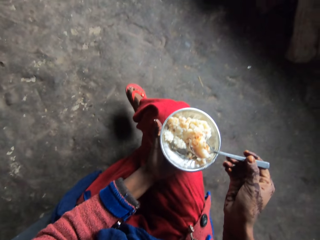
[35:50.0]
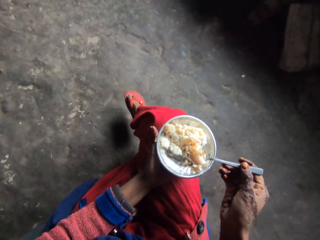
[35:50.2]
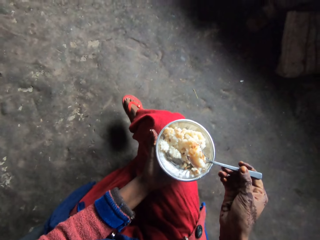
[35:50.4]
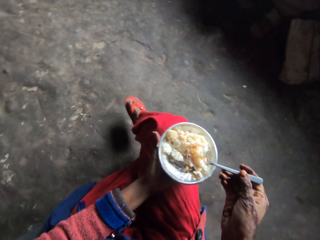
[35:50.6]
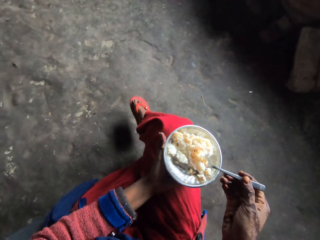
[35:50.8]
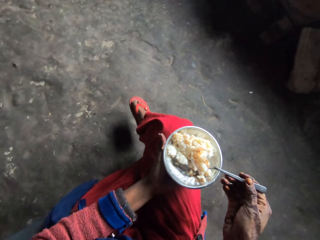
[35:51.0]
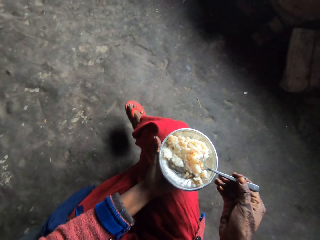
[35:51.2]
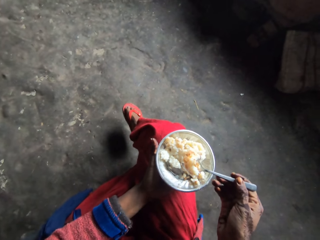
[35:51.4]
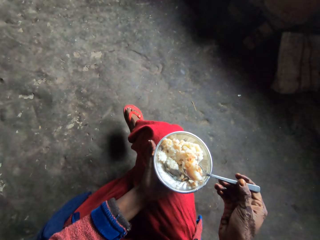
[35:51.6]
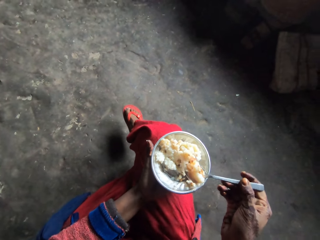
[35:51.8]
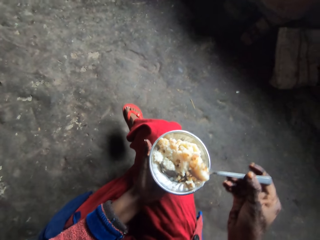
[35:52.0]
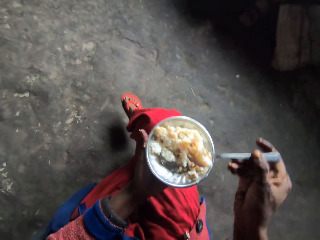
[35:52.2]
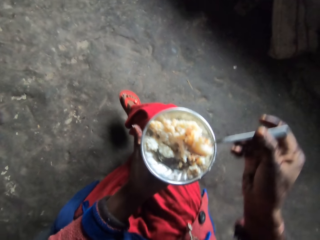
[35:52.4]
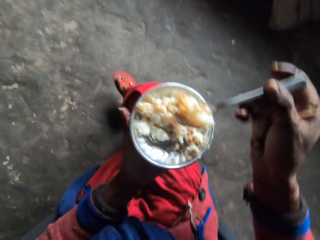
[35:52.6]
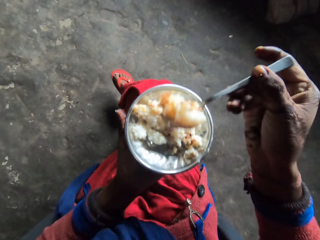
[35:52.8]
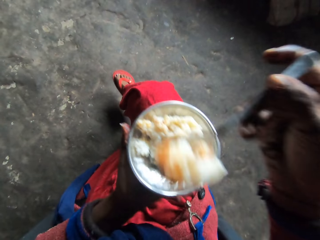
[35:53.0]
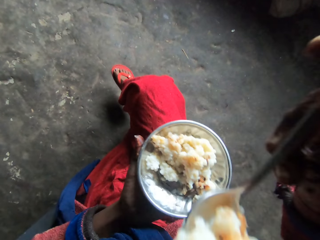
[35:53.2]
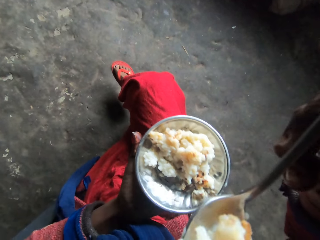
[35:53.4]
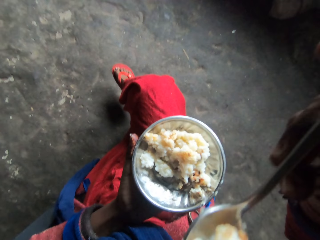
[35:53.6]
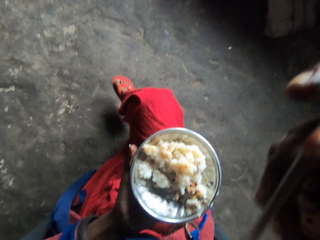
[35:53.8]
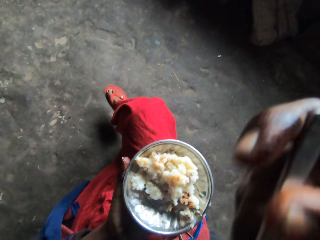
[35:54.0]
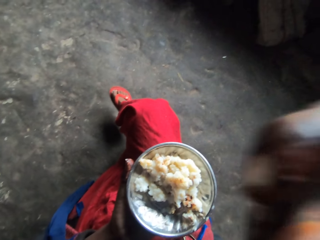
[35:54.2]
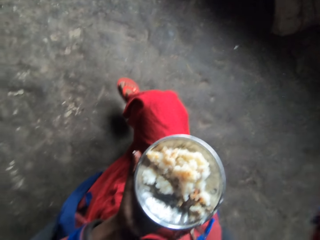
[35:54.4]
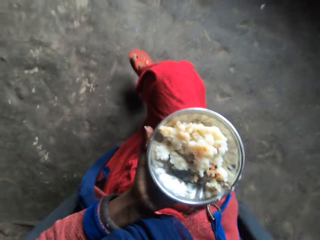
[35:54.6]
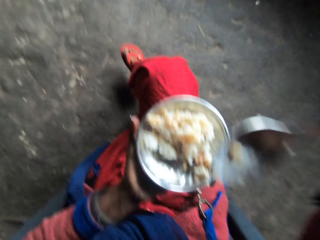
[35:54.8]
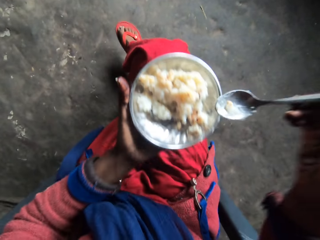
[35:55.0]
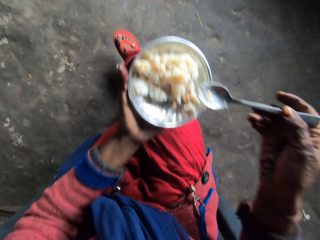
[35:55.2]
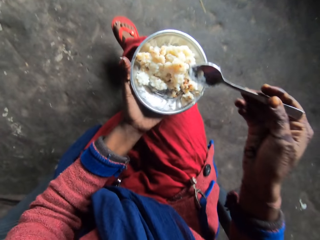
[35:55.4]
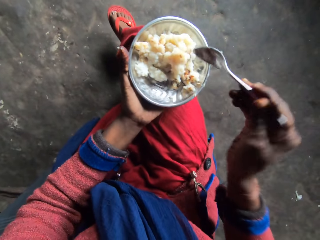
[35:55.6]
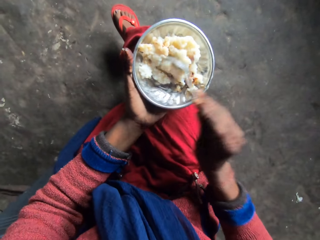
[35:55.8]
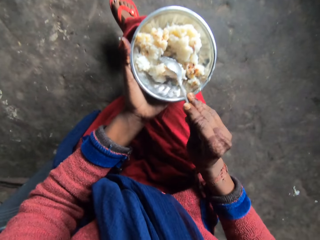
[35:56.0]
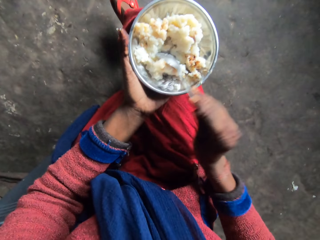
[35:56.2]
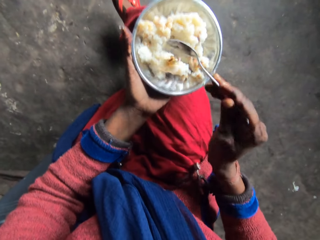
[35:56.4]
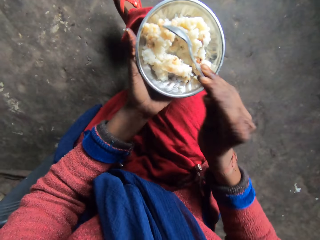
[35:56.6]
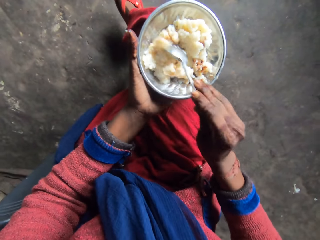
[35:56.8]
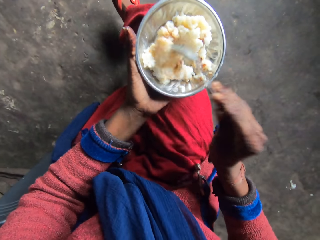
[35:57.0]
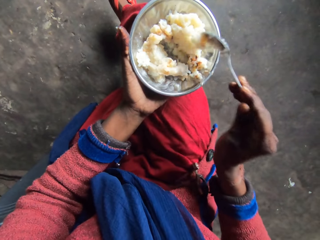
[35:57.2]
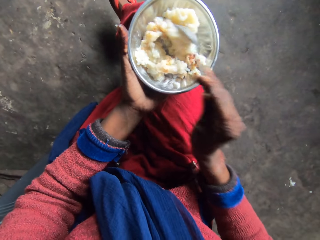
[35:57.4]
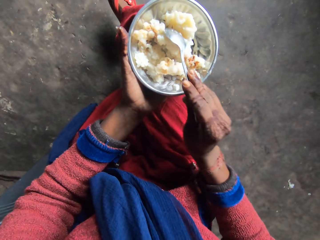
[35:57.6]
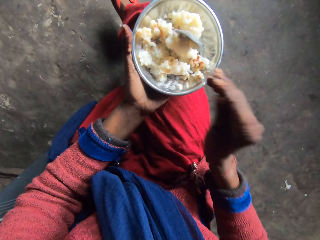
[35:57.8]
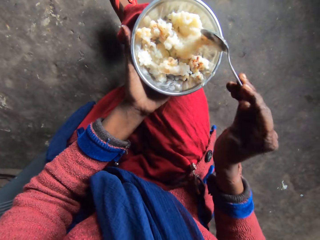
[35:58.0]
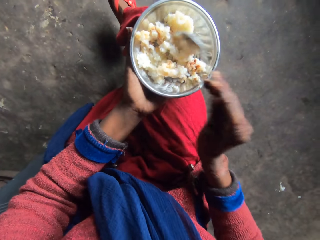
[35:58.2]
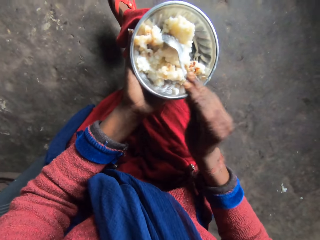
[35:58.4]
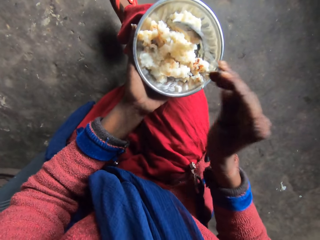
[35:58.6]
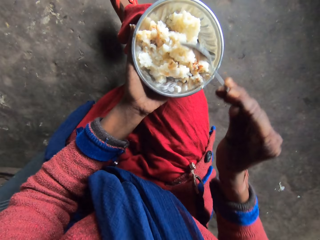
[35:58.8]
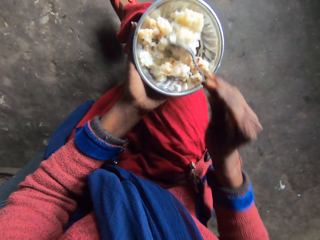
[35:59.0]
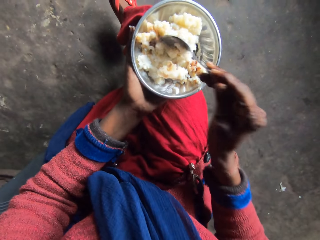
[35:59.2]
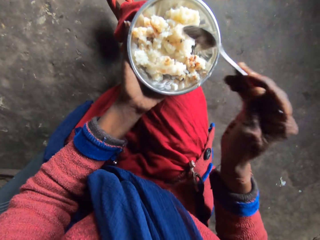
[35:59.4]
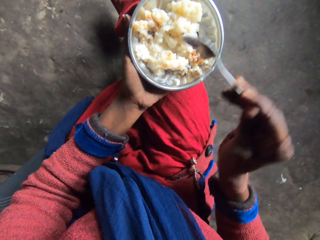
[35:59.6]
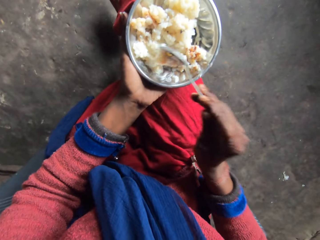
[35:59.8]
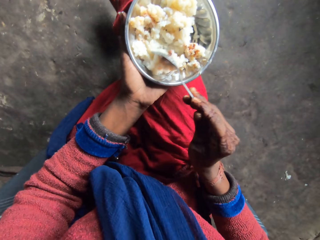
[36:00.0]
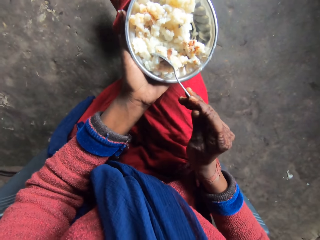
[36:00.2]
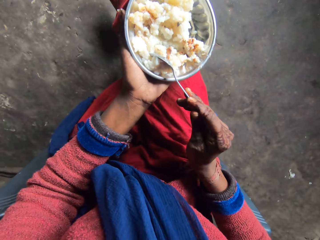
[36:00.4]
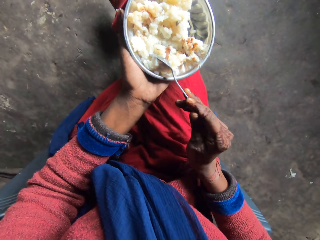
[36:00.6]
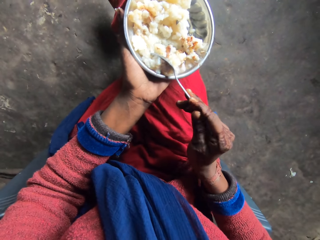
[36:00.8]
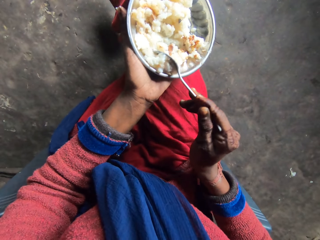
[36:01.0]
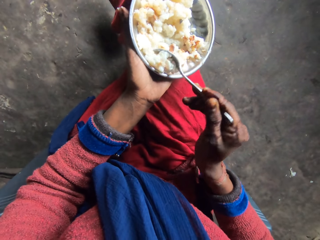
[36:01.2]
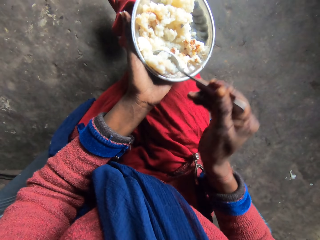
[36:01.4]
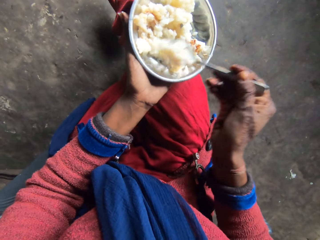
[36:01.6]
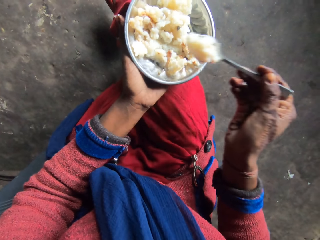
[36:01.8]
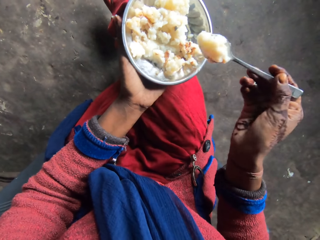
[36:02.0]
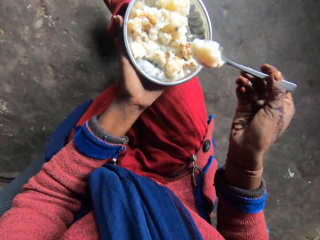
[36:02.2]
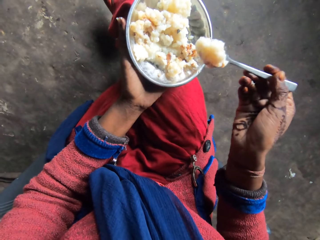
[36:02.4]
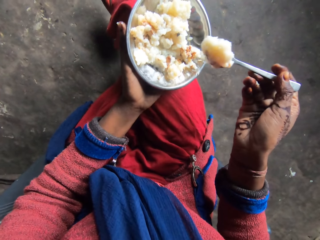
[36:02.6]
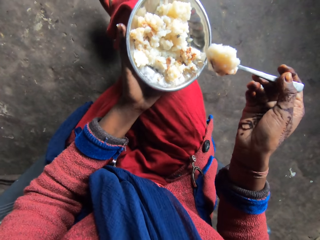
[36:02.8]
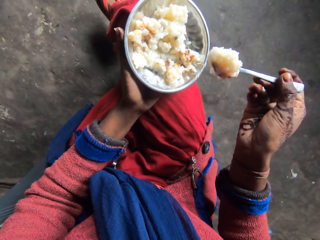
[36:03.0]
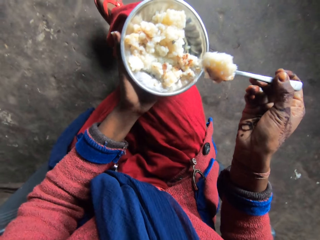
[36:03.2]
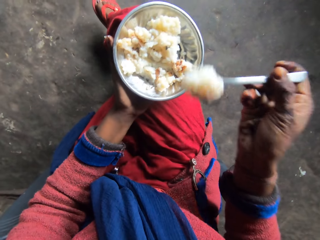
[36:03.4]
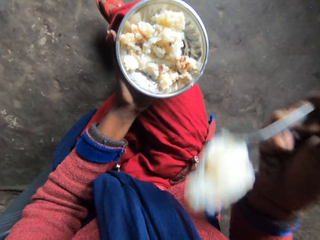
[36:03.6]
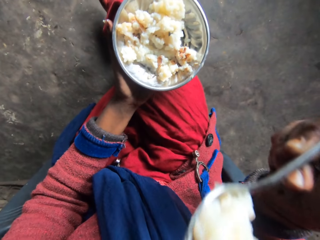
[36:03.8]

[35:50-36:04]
The camera wearer eats rice using a spoon. They press the rice using the spoon repeatedly. They pick the rice with the spoon.

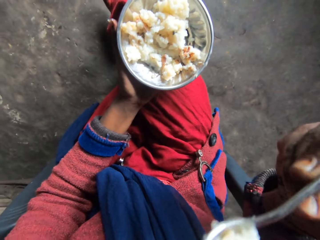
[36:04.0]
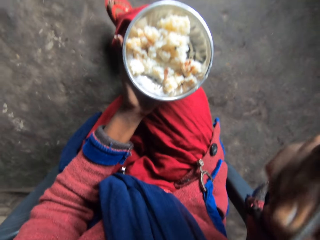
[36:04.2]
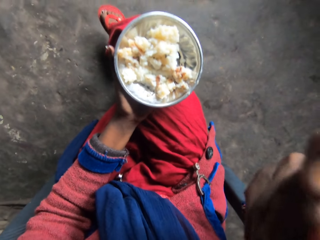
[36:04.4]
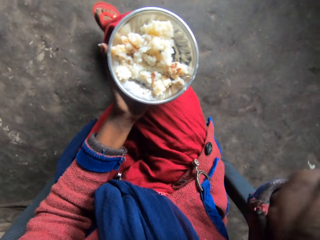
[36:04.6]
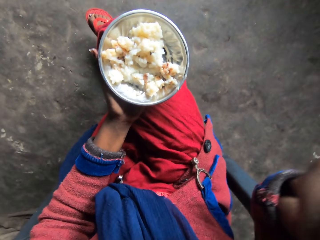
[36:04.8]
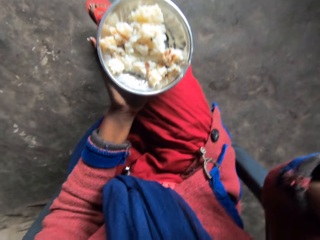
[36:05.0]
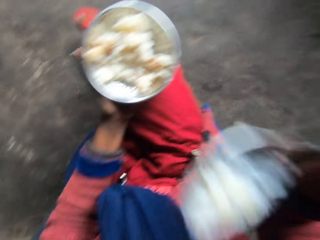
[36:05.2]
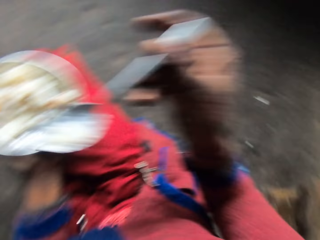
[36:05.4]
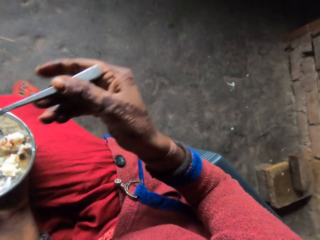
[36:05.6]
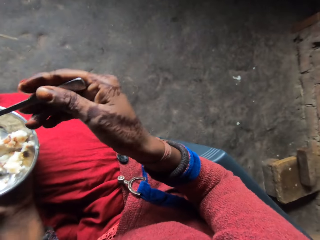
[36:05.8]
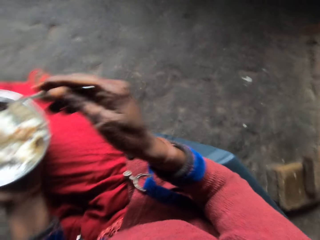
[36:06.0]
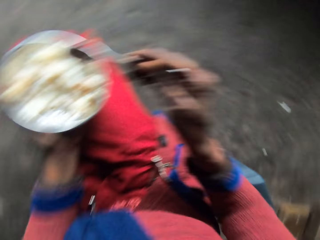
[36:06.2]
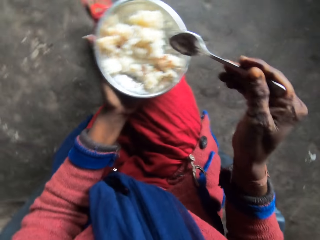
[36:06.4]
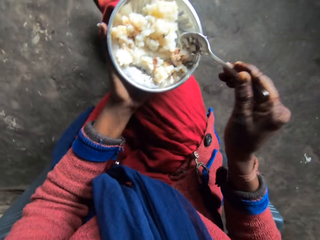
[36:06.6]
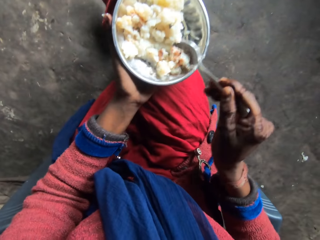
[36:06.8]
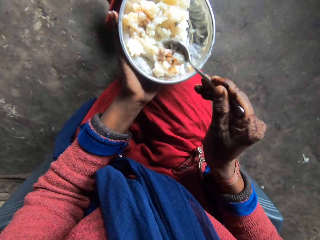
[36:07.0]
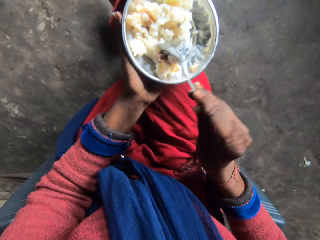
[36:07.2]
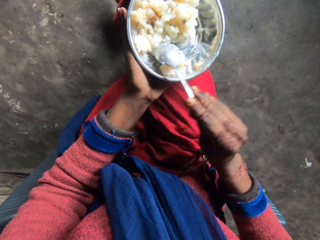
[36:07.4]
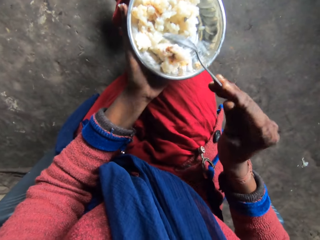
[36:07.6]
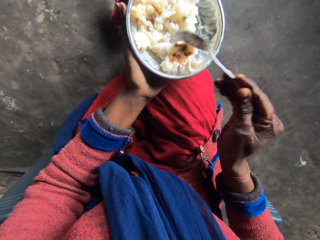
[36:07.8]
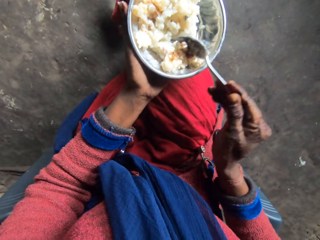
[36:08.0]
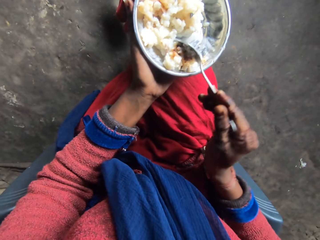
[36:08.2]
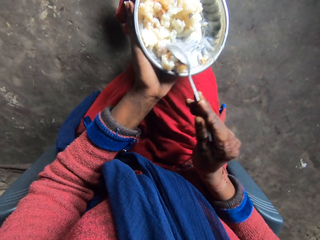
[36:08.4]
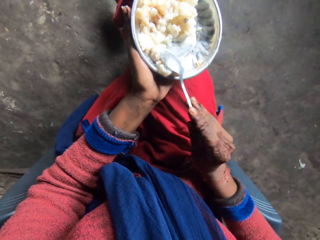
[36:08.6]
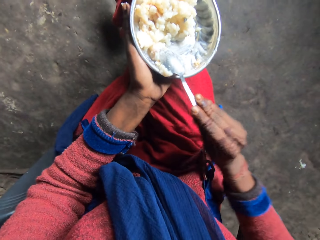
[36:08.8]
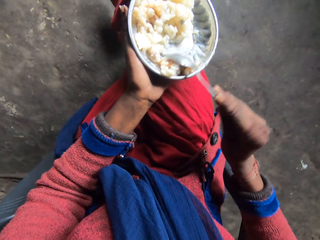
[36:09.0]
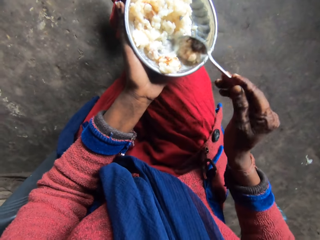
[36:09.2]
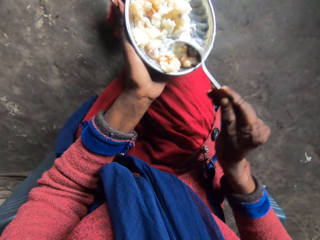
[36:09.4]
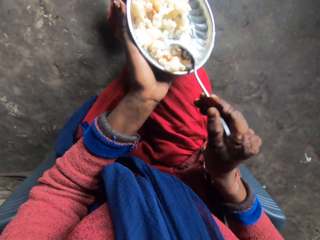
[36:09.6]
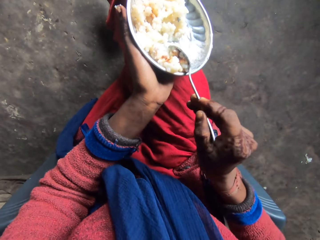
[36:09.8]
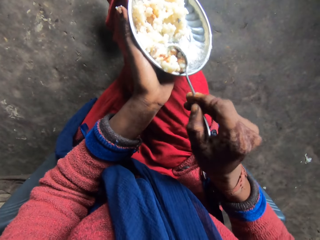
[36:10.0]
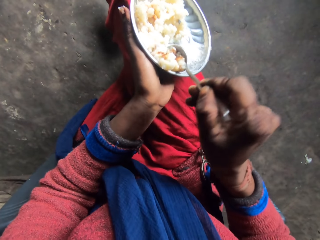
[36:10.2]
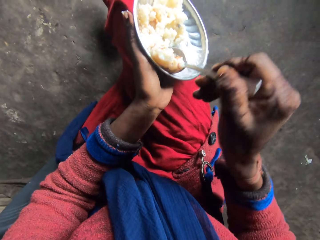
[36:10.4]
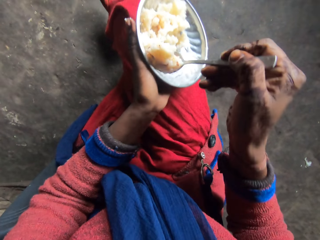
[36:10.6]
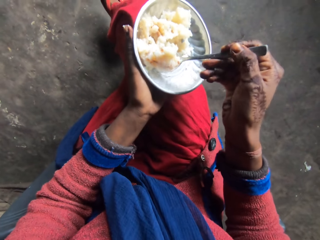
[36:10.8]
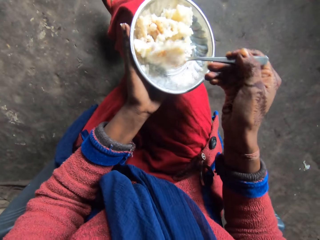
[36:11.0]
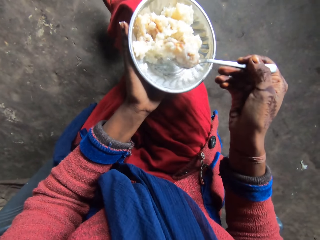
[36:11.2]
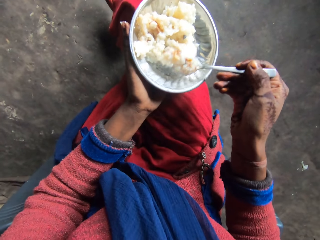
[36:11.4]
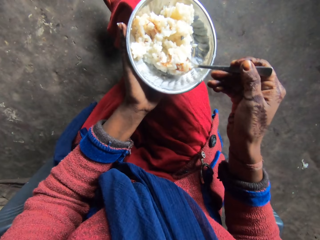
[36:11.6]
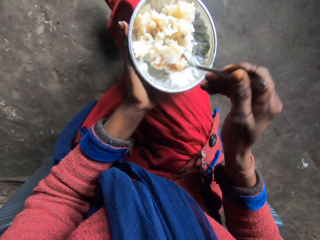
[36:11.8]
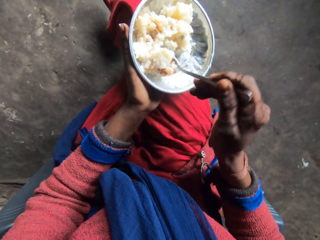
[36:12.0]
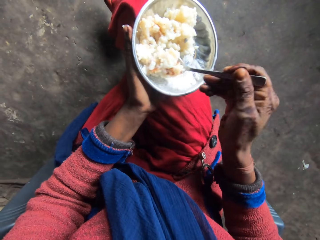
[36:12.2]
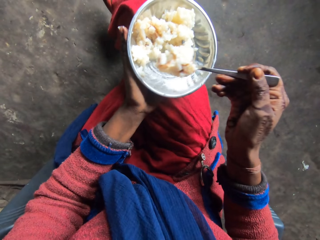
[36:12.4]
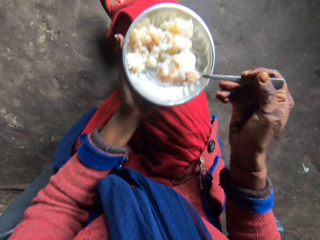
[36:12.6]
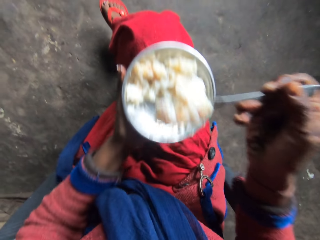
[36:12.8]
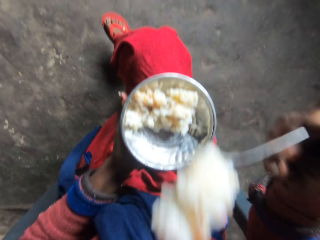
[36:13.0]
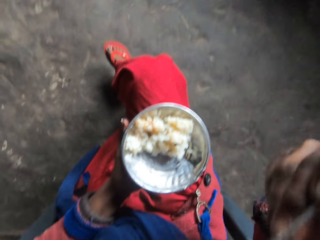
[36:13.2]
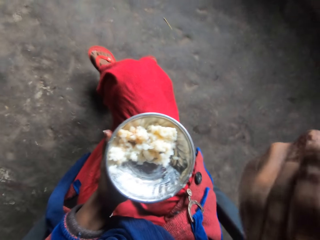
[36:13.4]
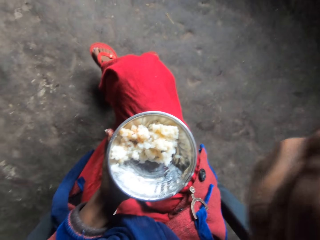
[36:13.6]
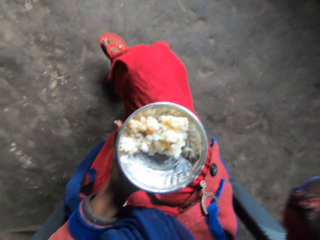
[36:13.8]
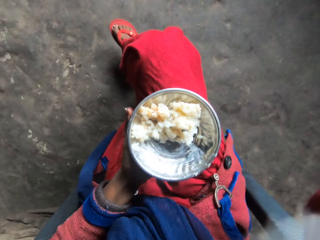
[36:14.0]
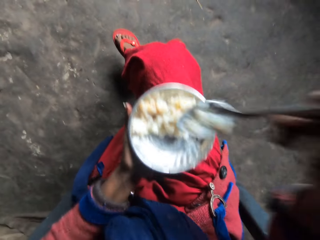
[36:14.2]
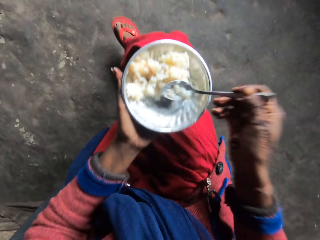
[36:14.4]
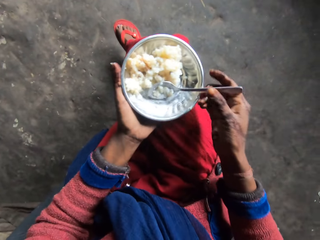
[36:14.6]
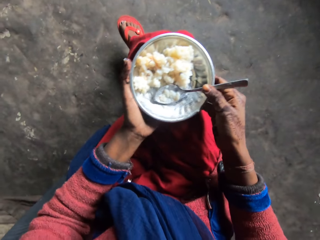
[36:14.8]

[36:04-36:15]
The camera wearer eats rice using a spoon. They press the rice using the spoon. They pick the rice with the spoon. They eat the rice using the spoon.
